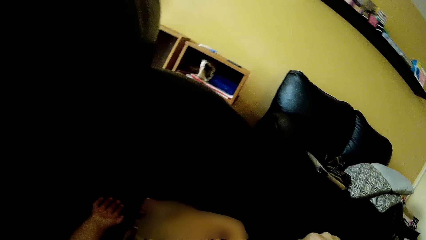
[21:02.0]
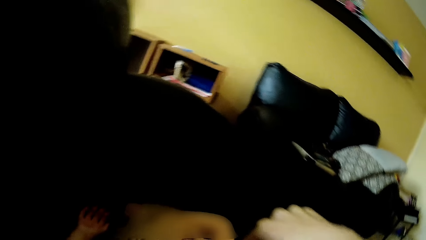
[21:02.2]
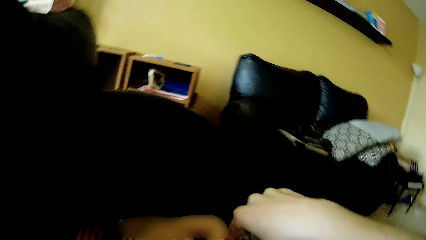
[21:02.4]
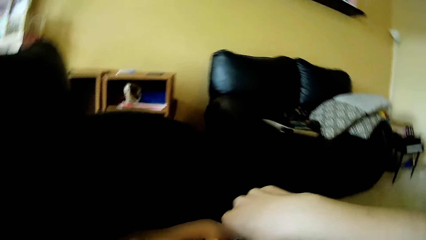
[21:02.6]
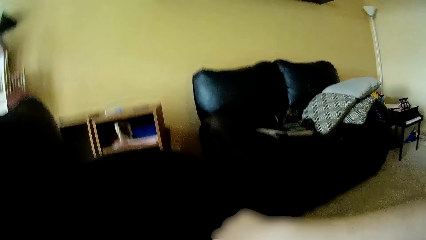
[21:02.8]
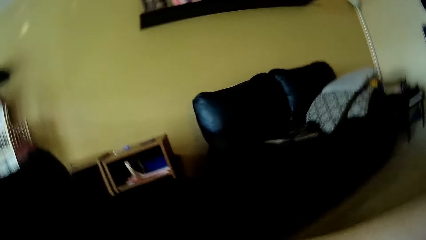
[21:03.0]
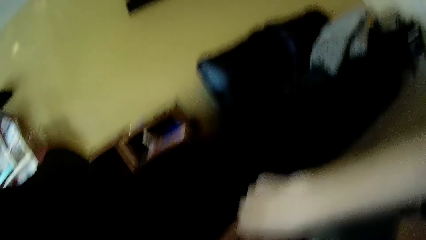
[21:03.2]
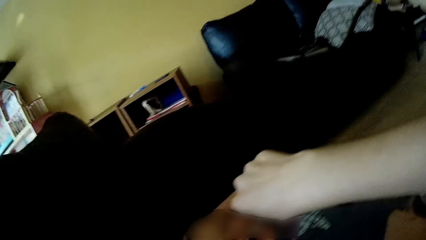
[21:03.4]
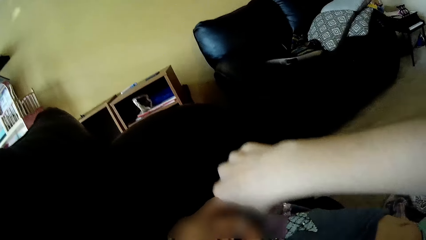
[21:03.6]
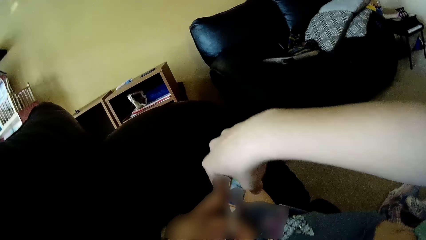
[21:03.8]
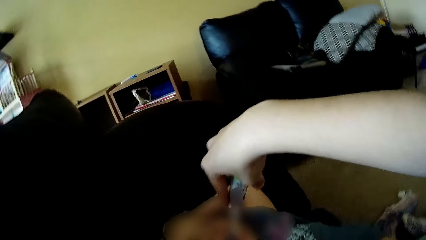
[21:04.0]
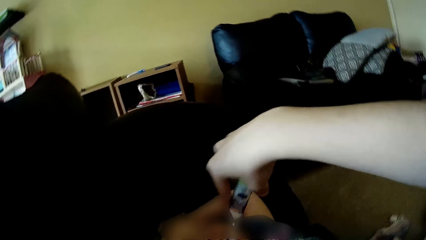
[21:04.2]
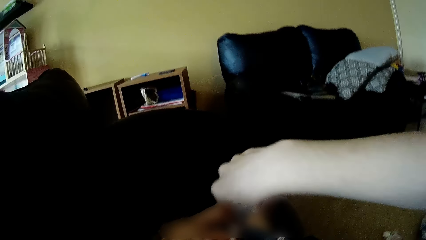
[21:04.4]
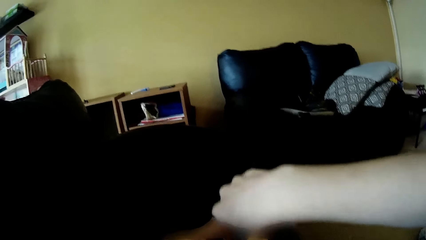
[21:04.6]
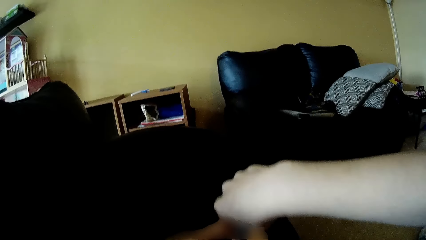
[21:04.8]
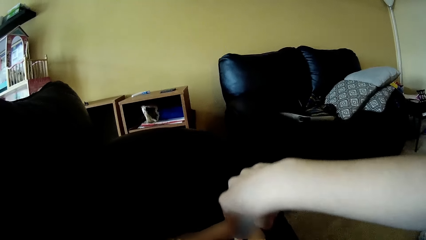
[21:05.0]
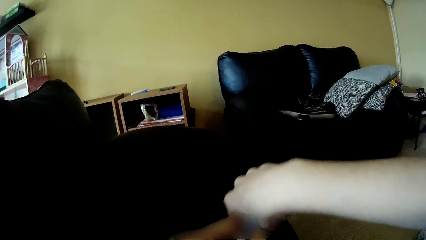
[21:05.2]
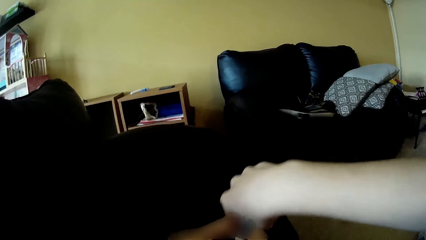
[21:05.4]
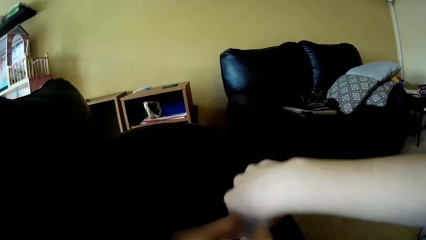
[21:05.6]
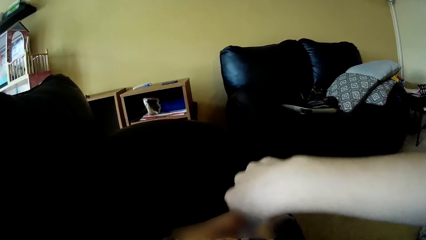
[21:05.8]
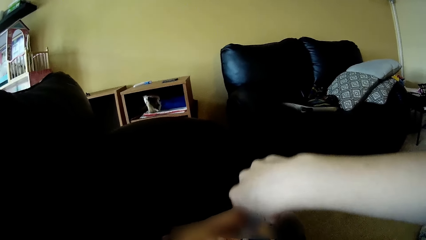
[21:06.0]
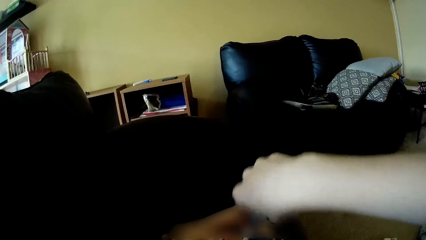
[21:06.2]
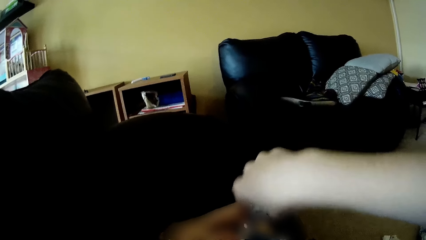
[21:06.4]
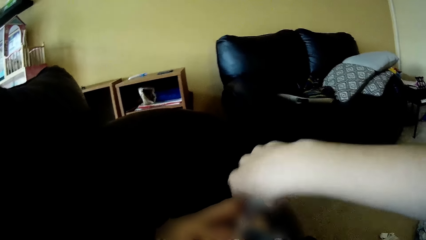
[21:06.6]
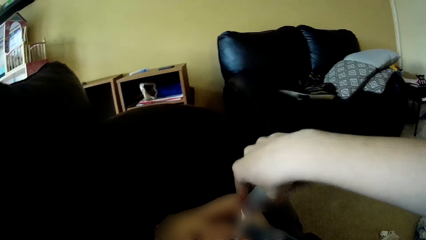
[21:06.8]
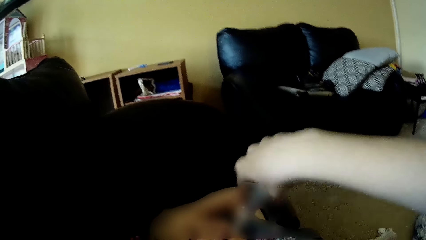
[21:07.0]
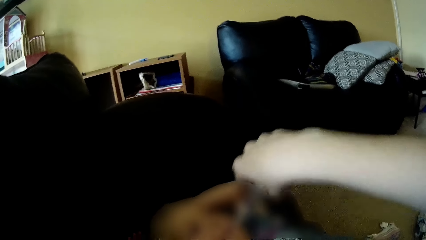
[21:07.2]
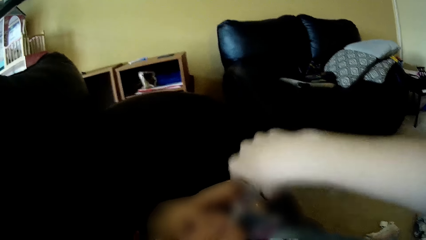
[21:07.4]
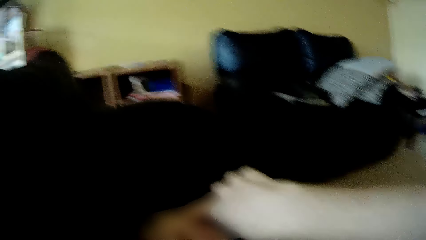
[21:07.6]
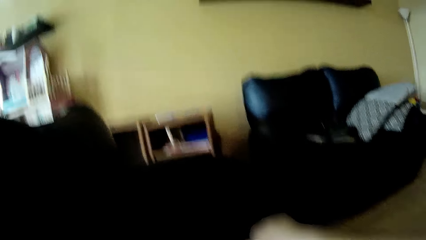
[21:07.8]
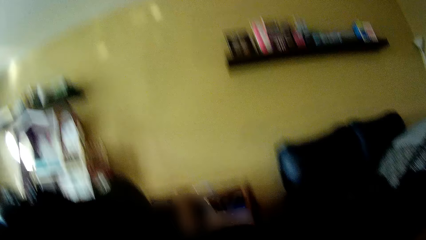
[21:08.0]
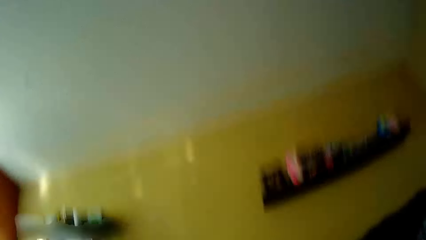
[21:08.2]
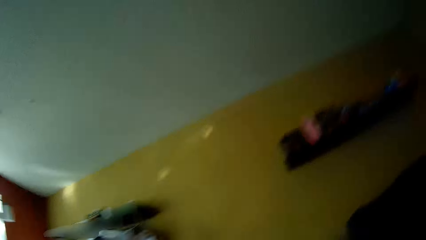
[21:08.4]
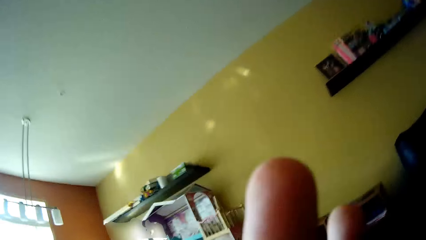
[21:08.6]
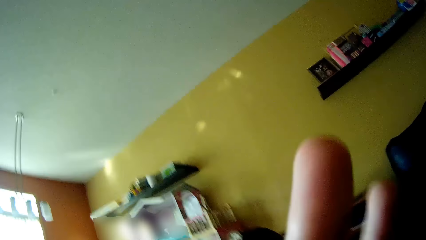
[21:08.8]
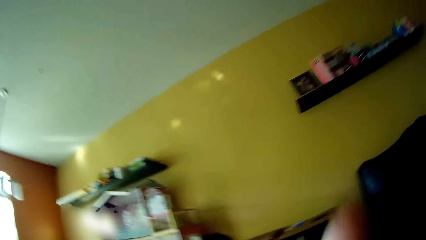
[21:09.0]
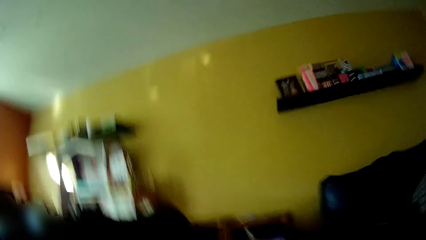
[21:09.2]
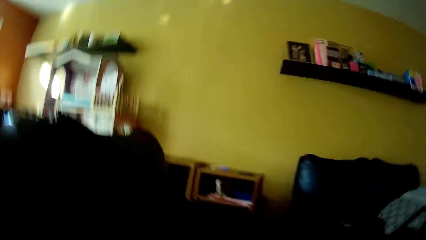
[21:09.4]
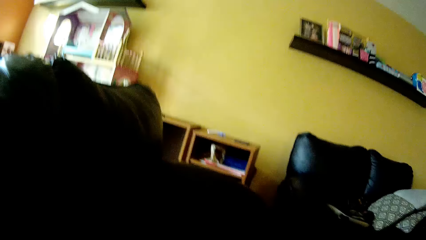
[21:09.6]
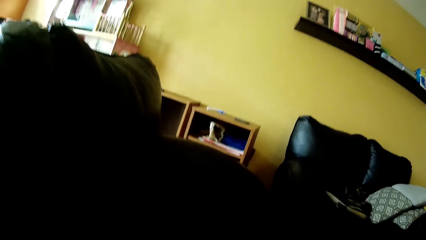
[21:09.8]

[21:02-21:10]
The camera wearer brushes the teeth of the girl with a toothbrush in her right hand.

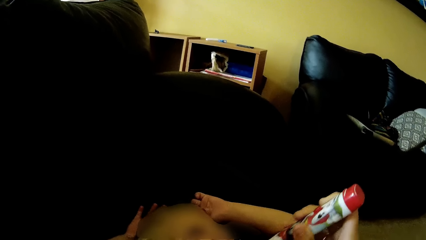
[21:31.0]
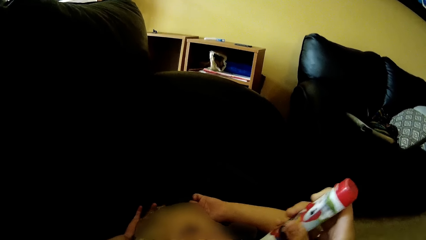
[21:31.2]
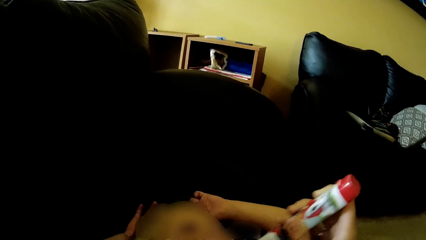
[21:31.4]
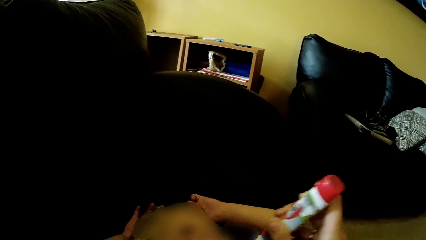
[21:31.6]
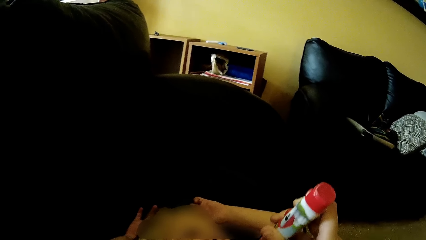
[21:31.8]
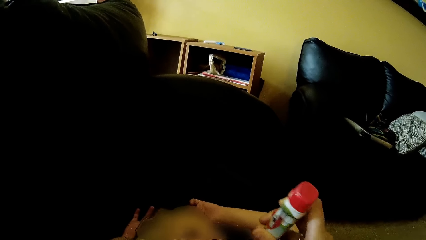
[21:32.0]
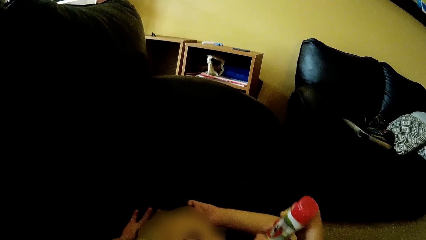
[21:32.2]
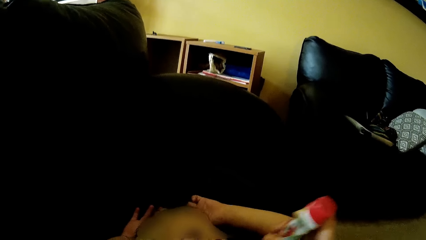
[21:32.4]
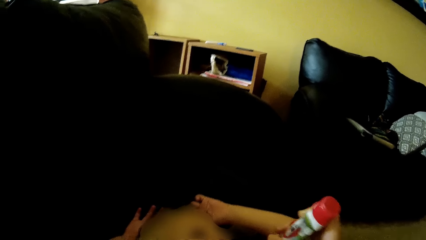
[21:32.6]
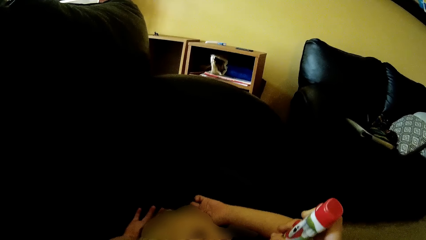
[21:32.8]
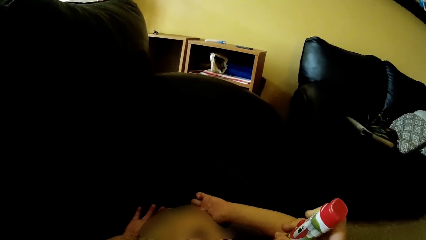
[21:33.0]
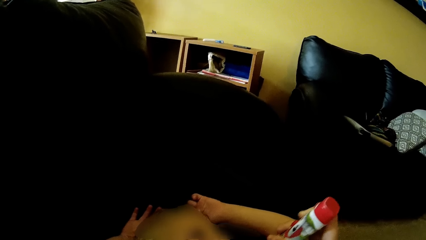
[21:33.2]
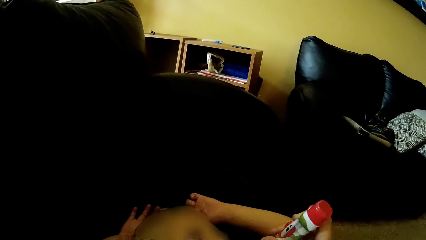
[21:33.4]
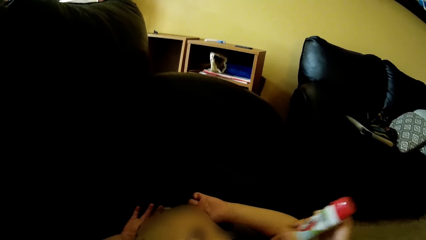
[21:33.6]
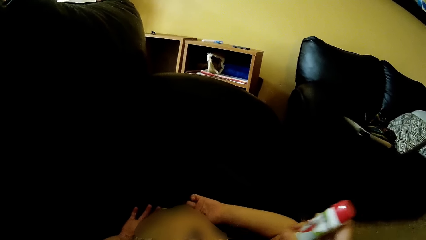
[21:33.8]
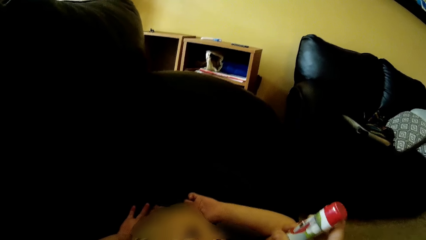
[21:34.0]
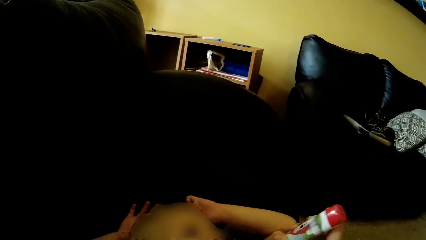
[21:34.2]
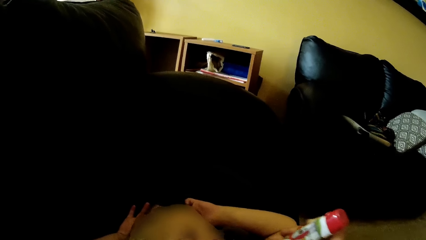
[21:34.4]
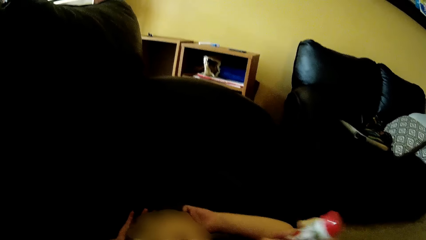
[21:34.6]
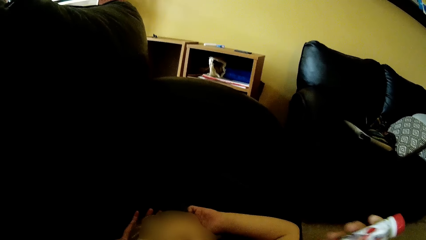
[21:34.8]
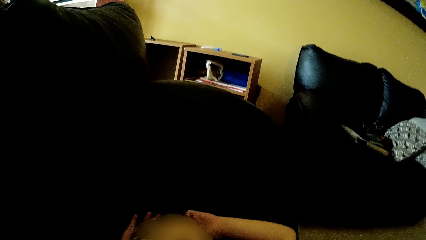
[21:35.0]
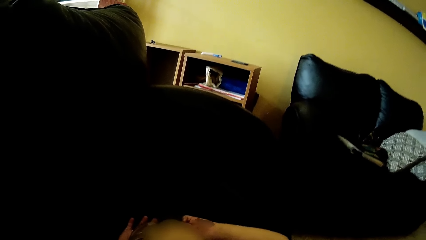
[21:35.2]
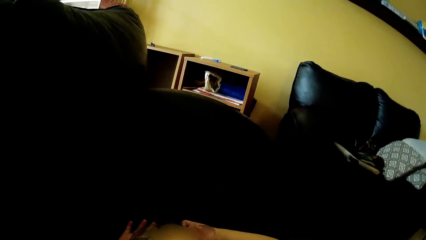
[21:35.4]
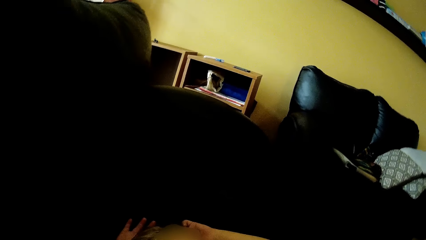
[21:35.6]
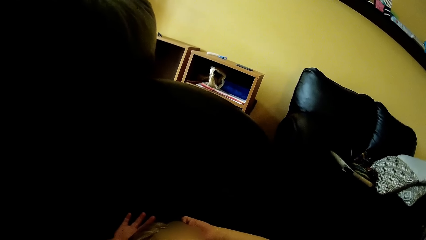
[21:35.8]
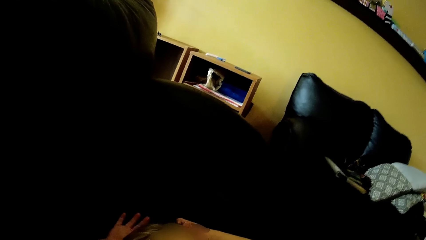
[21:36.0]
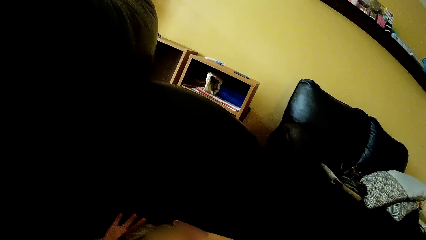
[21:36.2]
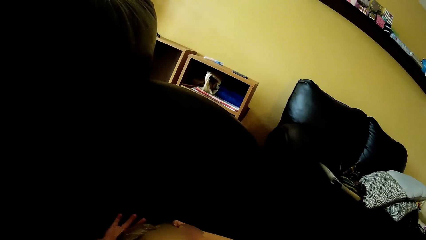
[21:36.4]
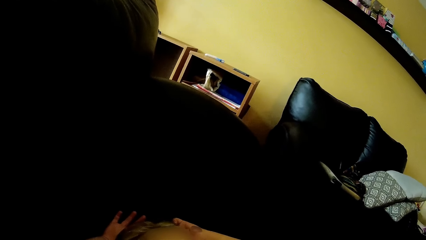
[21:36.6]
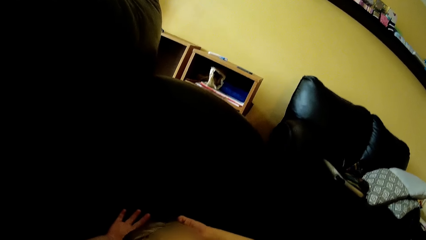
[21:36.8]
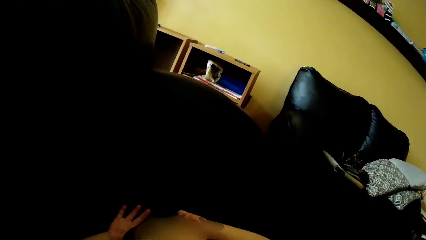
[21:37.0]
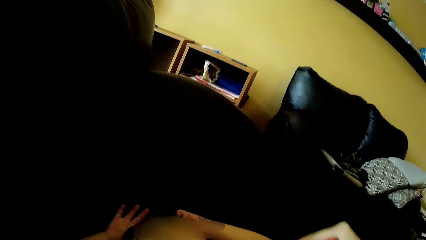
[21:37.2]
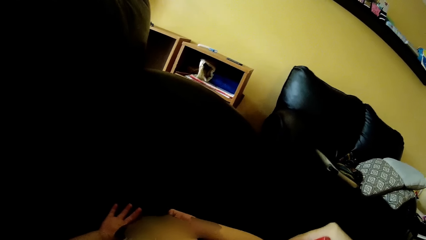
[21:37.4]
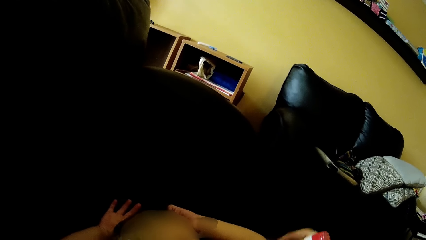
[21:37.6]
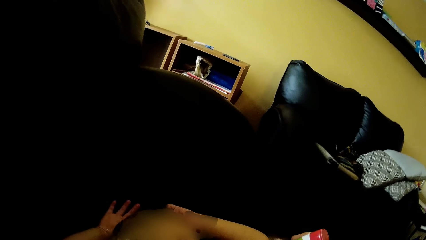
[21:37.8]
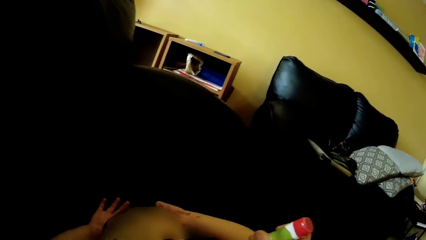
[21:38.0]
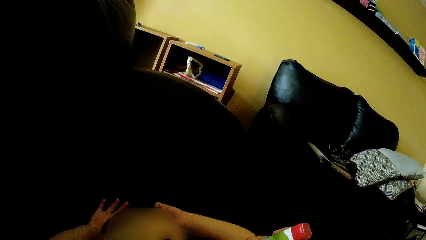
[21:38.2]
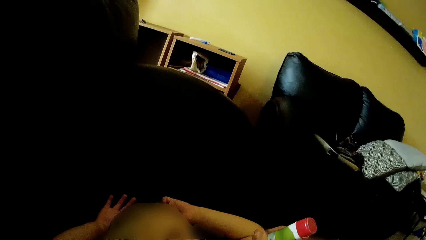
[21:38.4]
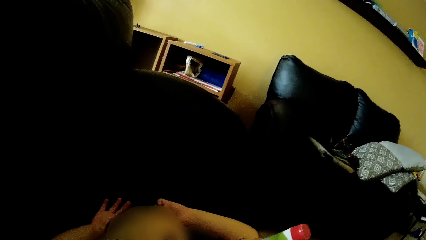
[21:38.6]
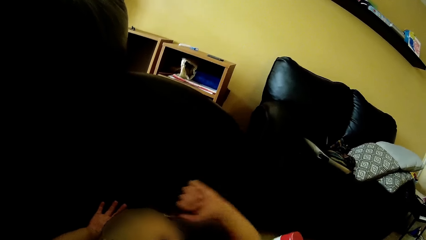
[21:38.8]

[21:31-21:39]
The camera wearer talks with the baby.
